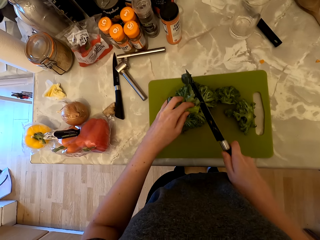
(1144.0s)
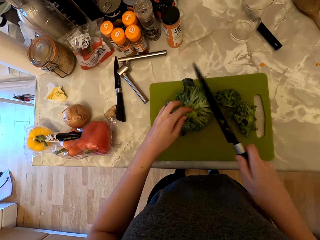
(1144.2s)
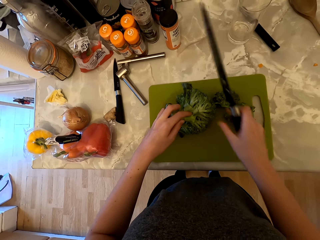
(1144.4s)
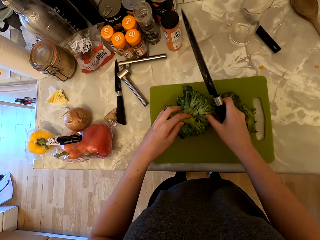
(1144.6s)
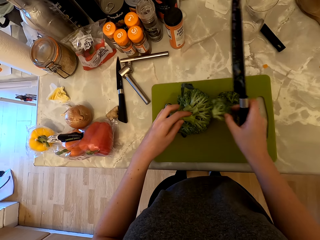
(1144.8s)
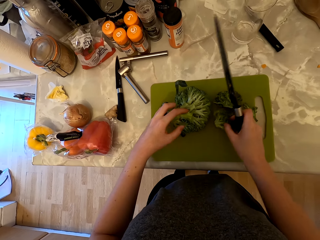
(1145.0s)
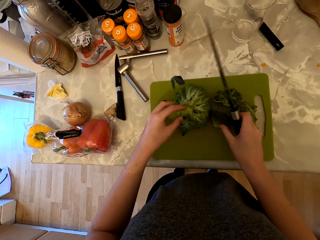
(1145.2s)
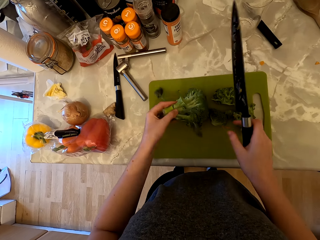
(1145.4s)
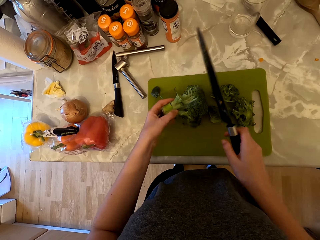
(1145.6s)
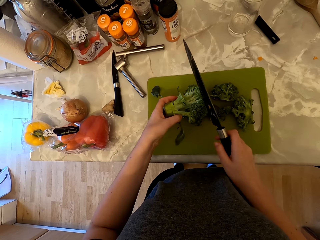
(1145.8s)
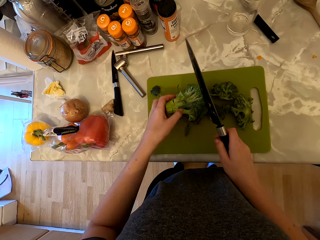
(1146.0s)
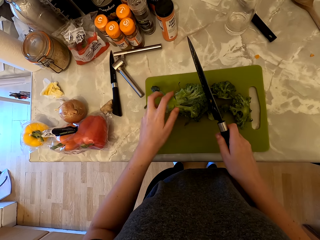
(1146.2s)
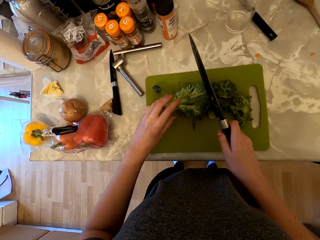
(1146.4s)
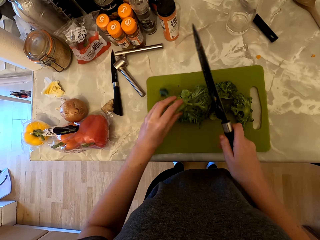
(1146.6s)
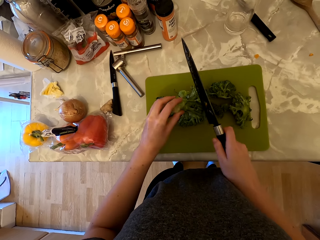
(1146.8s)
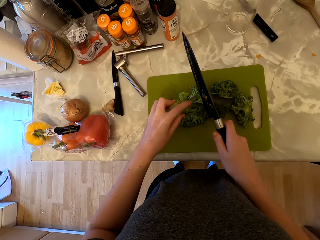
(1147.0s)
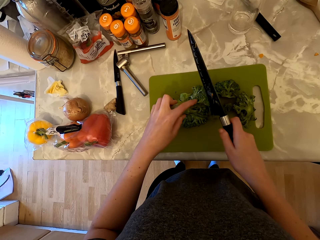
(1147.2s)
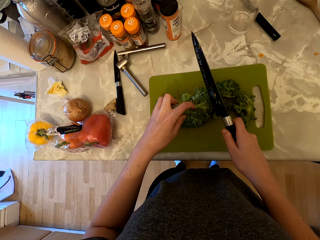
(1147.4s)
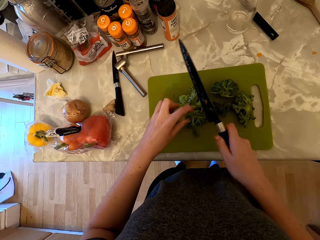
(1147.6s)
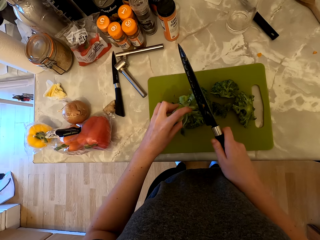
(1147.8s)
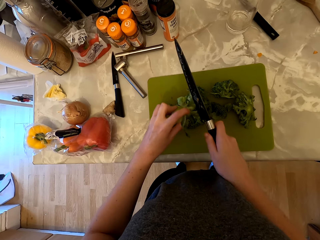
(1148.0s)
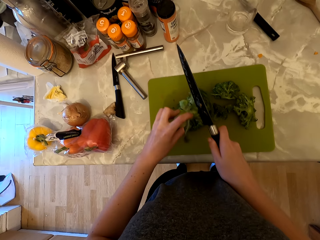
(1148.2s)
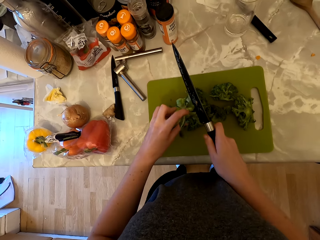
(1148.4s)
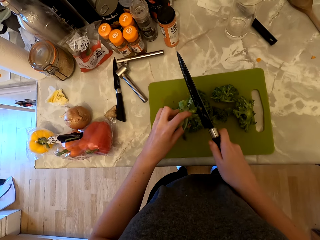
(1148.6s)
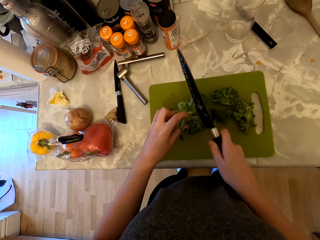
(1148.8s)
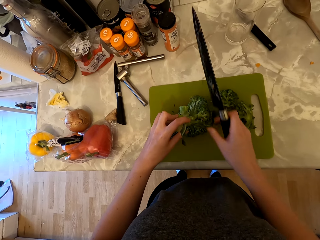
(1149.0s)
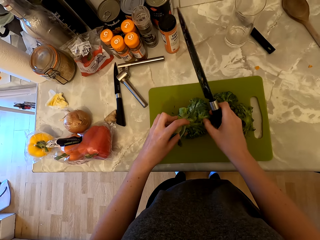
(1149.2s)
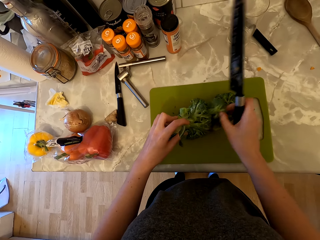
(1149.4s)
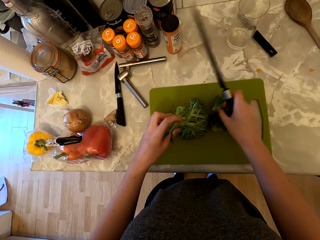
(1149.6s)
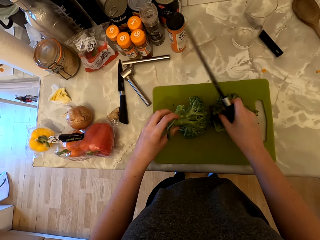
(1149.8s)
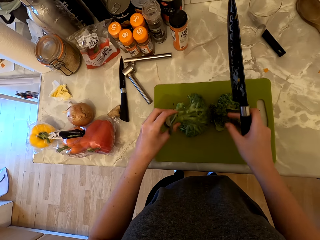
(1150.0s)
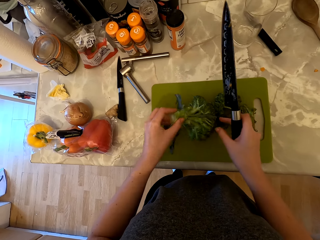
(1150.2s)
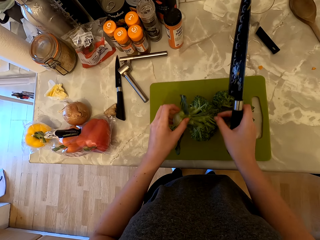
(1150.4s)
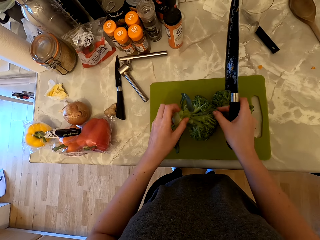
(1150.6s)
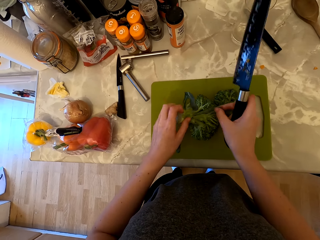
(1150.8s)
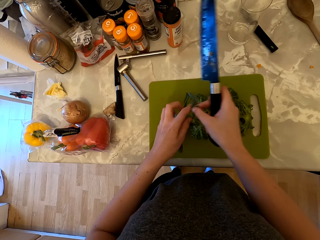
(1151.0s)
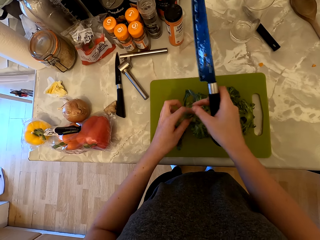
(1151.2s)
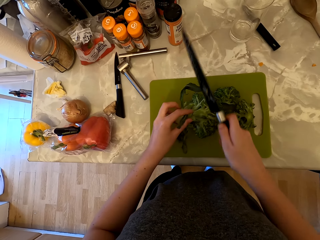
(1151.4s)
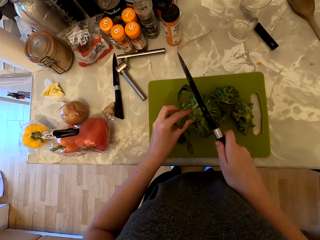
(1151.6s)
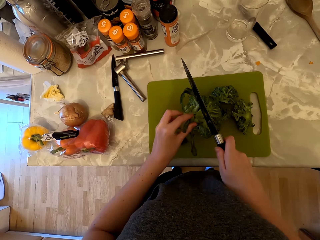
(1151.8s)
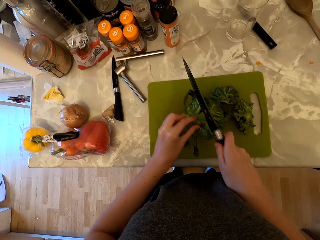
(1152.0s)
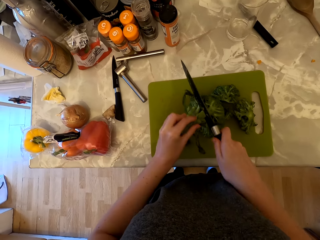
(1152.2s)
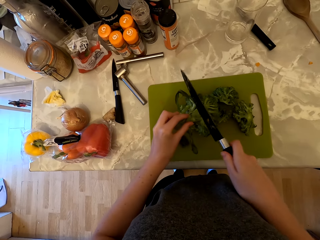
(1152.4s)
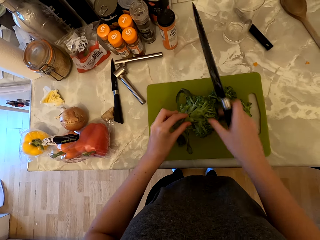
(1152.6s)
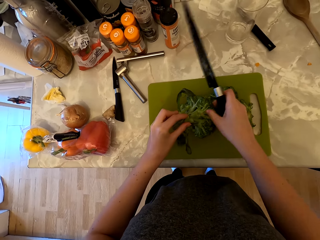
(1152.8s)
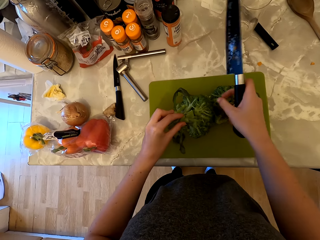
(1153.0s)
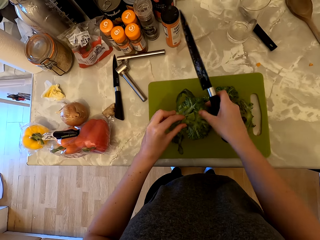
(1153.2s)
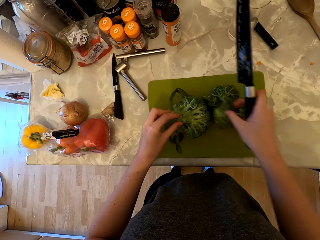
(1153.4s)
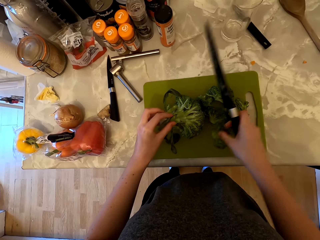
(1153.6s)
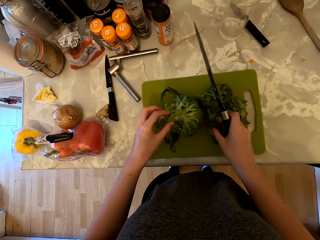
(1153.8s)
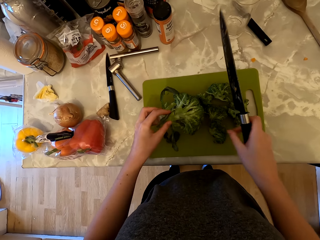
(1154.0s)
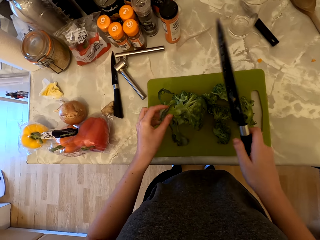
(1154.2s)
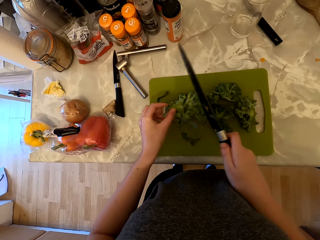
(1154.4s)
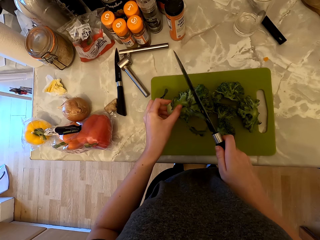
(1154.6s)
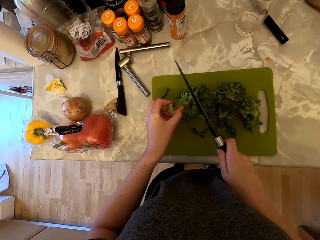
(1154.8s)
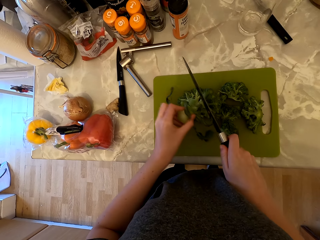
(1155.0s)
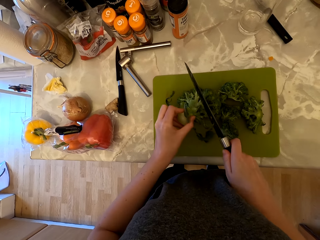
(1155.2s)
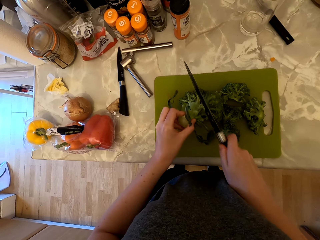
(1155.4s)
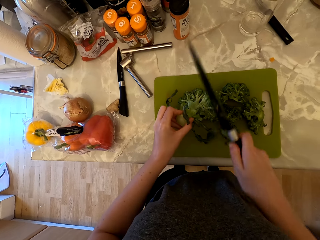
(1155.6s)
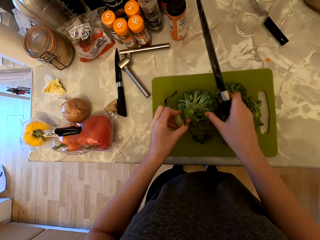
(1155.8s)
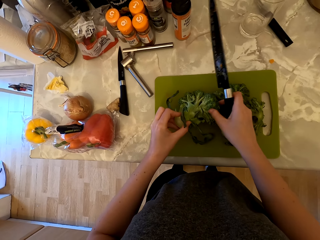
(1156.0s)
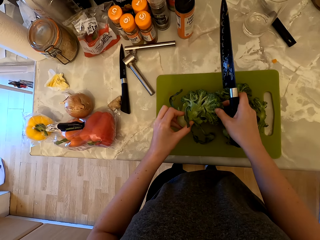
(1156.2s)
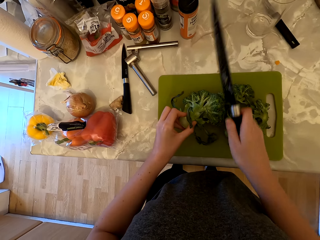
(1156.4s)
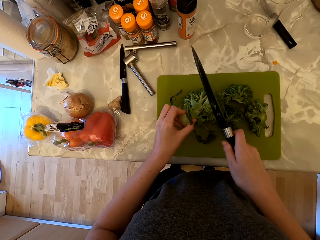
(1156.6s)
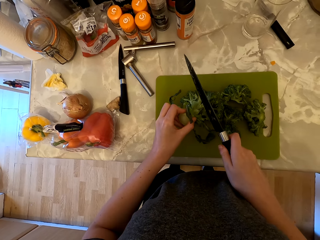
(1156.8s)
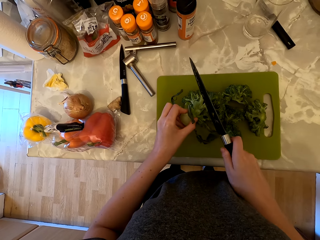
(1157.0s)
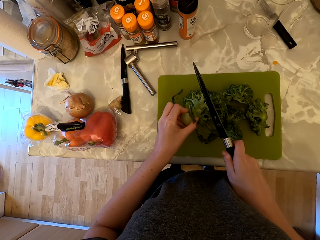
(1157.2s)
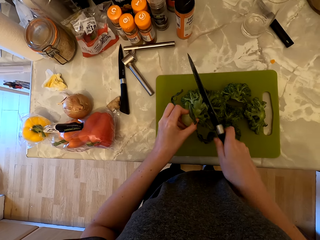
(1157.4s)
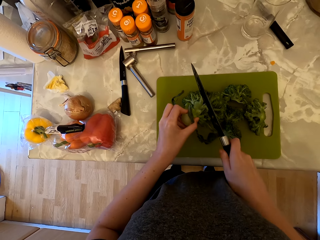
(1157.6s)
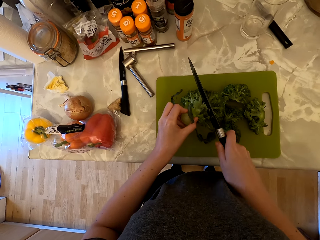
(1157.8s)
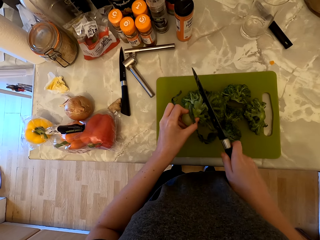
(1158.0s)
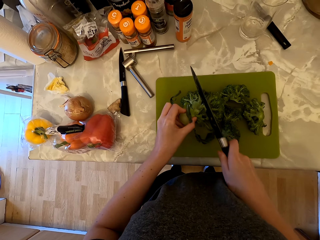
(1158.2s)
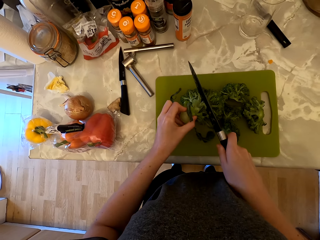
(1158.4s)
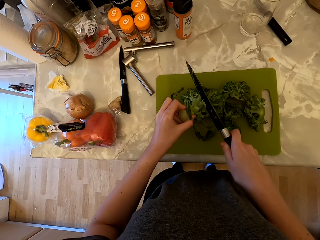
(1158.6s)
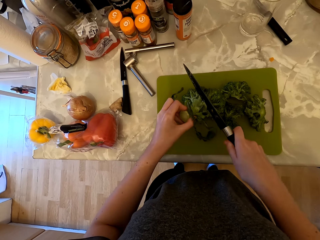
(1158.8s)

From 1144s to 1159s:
The camera wearer cuts the broccoli with the knife. They pick up the broccoli floret and place the broccoli floret on the chopping board. They hold the broccoli leaf. They cut the broccoli with the knife. They pick up the broccoli floret and place the broccoli floret on the chopping board. They hold the broccoli leaf. They cut the broccoli with the knife. They pick up the broccoli floret and place the broccoli floret on the chopping board. They cut the broccoli with the knife. They touch the broccoli floret. They cut the broccoli with the knife.

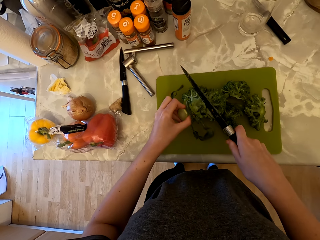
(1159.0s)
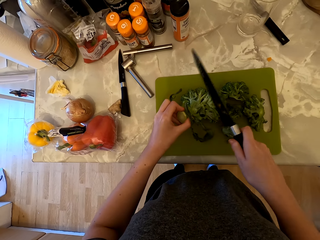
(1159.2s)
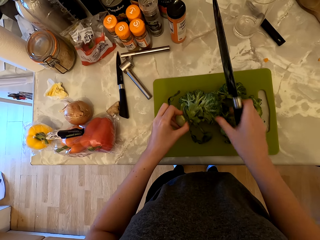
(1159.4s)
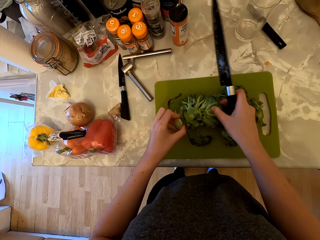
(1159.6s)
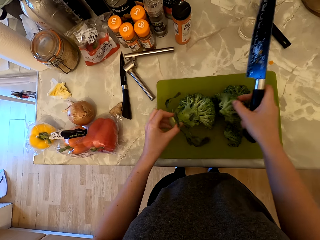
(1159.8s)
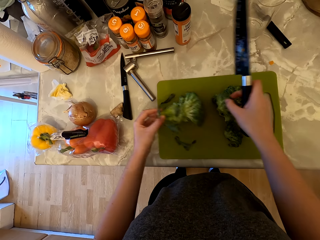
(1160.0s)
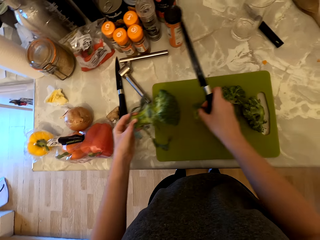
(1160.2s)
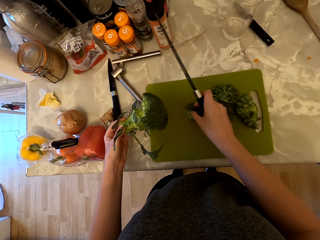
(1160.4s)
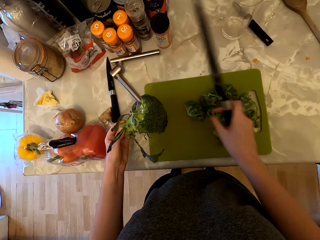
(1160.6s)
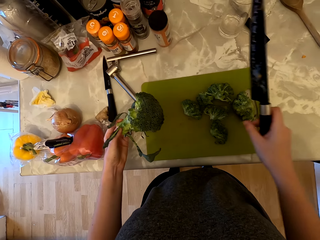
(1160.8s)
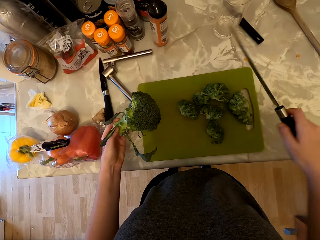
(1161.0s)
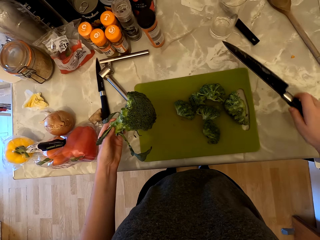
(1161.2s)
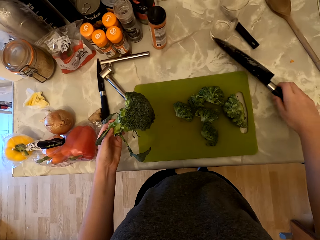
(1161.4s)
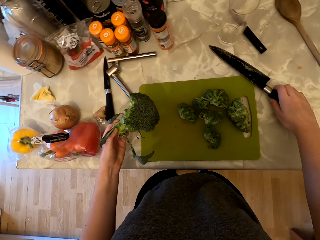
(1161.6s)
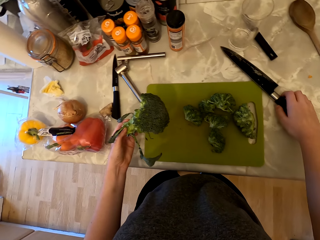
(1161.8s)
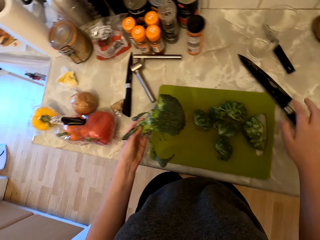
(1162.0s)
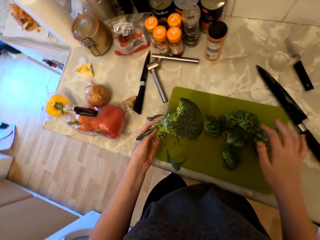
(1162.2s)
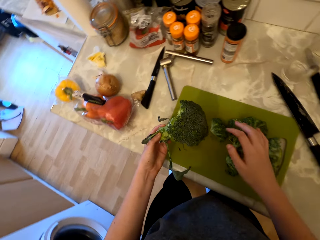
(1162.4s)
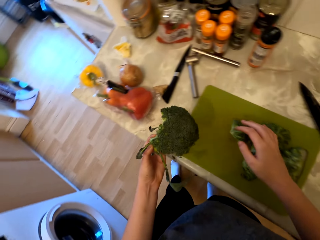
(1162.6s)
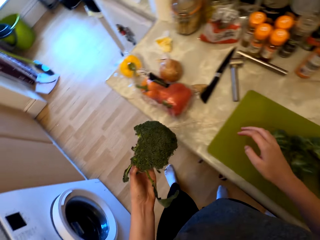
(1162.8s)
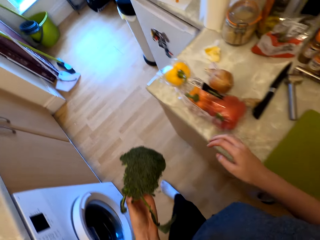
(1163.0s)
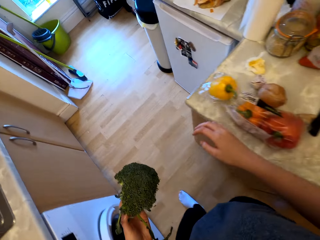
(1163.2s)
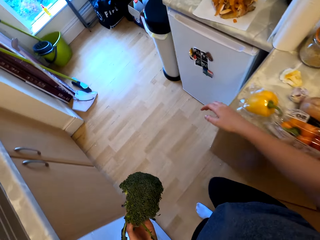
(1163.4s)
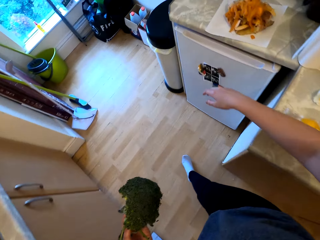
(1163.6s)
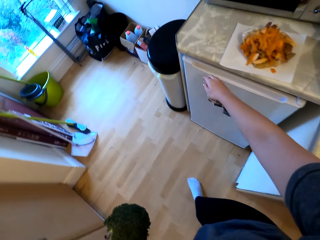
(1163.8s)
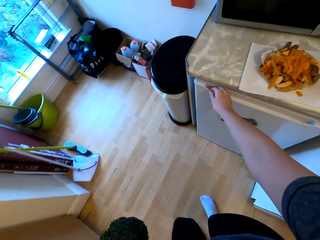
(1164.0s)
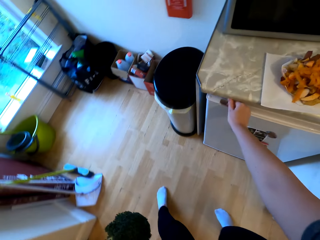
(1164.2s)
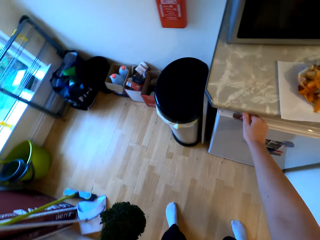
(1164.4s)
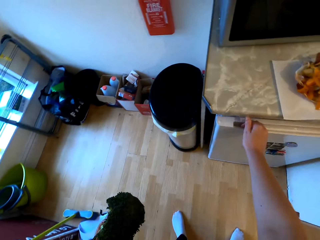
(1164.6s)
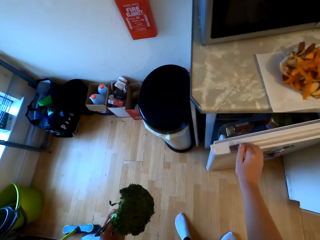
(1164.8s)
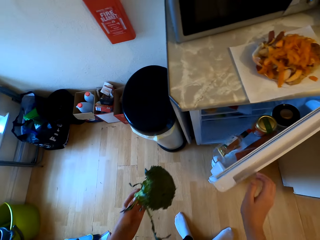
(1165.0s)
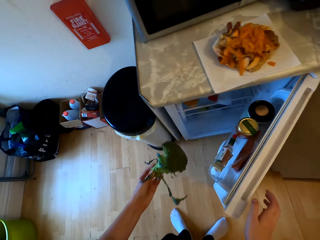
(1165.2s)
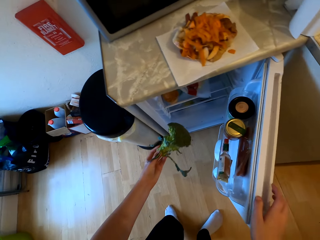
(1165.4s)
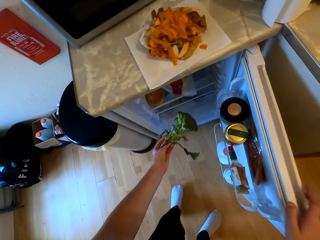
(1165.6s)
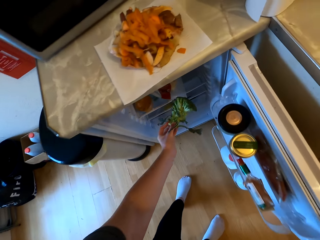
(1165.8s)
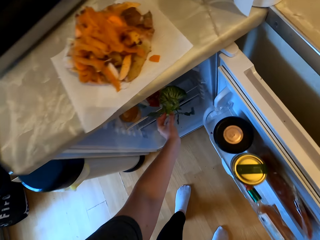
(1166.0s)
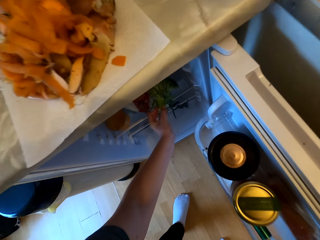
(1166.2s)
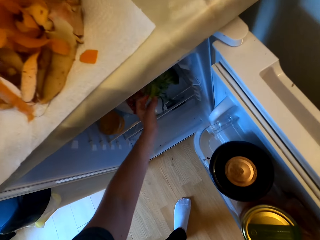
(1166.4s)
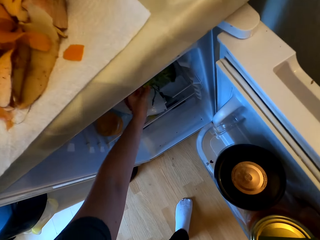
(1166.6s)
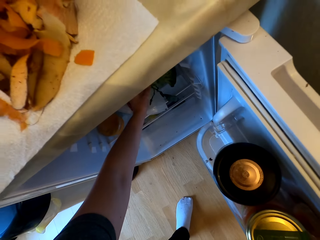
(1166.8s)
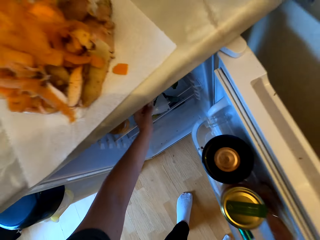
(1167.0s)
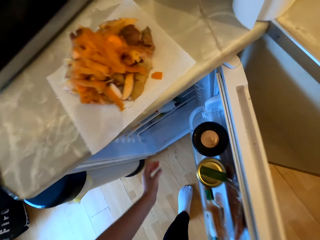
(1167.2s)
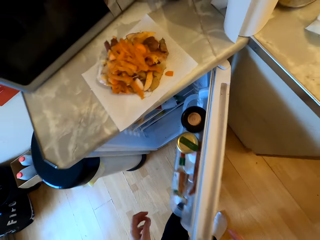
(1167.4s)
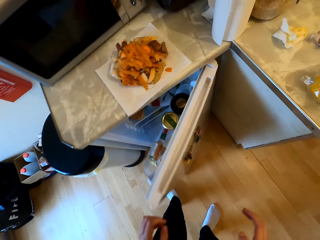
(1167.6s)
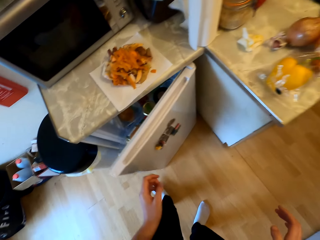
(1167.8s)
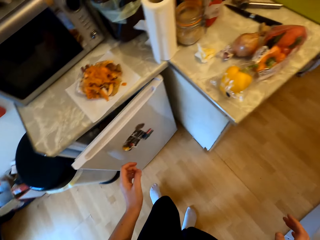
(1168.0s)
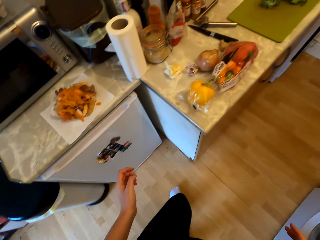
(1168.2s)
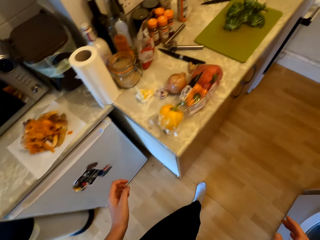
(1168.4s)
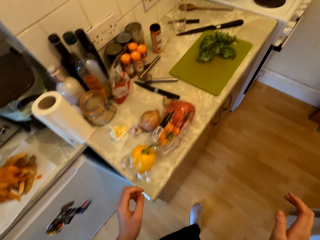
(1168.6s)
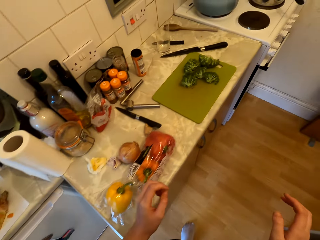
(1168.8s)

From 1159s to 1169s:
The camera wearer picks up the broccoli floret. They lift the broccoli off the chopping board. They place the broccoli floret on the chopping board. They place the knife on the countertop. They walk to the fridge. They open the fridge door. They place the broccoli in the fridge. They close the fridge door. They walk to the countertop.
